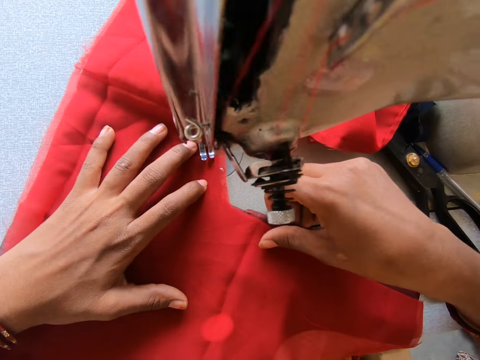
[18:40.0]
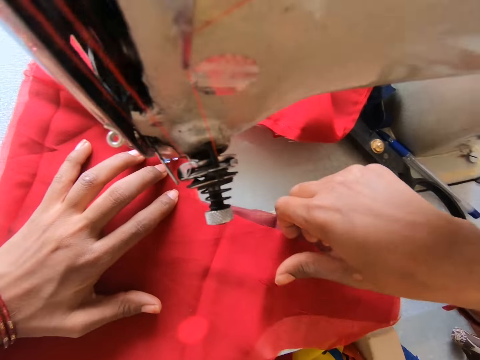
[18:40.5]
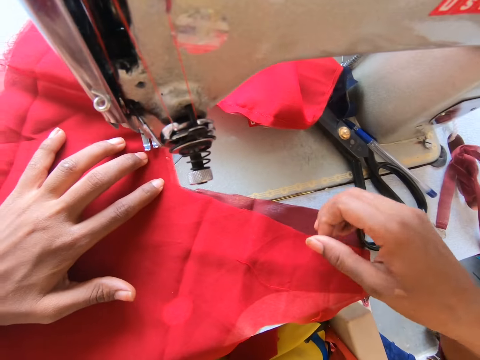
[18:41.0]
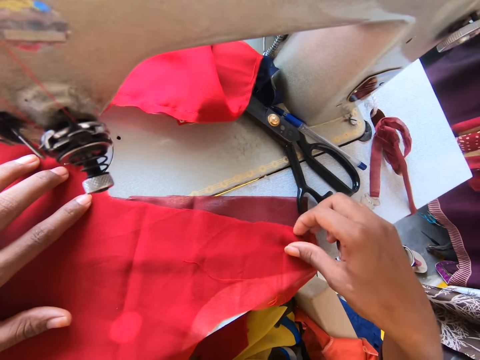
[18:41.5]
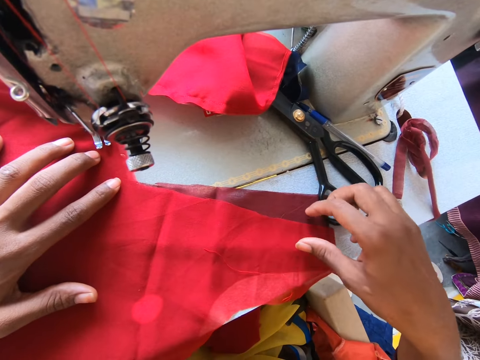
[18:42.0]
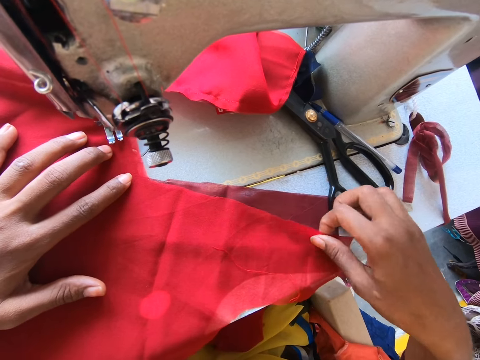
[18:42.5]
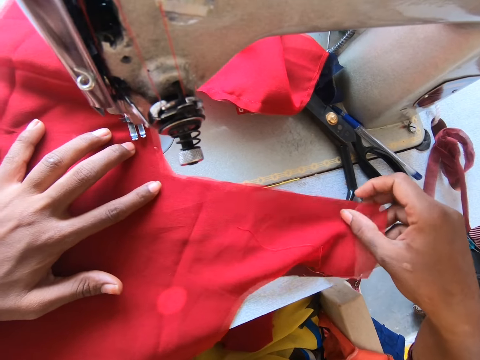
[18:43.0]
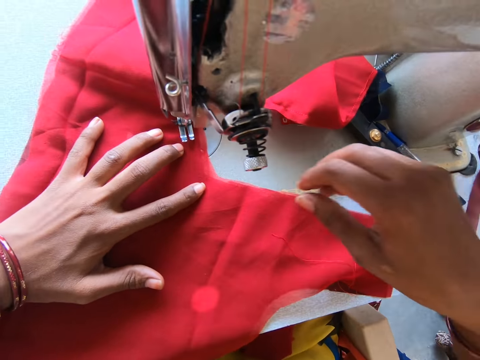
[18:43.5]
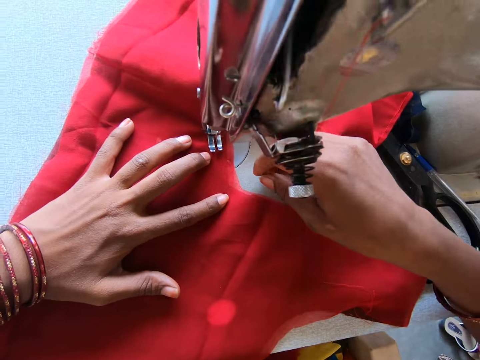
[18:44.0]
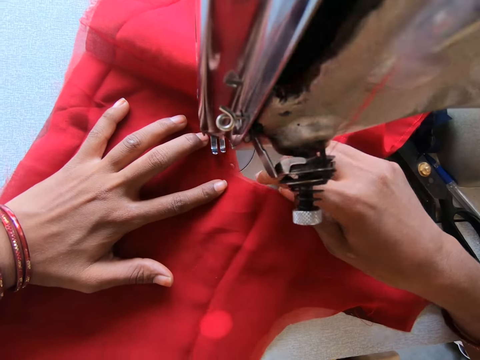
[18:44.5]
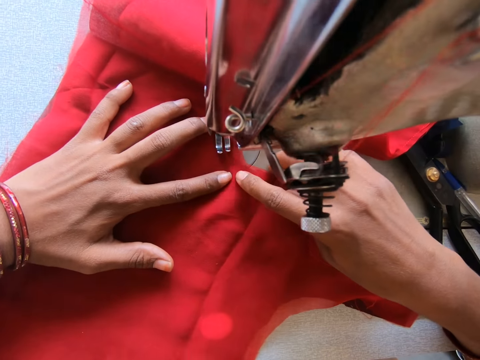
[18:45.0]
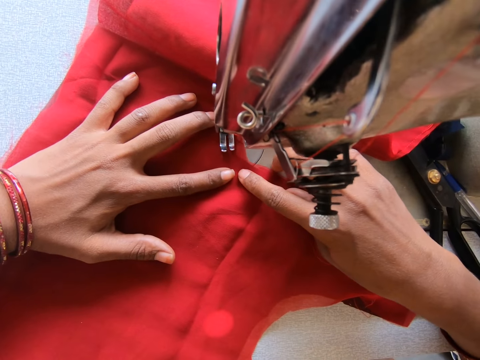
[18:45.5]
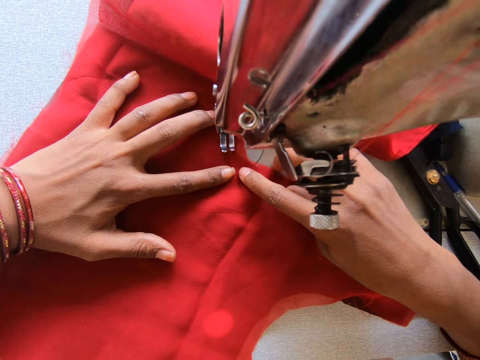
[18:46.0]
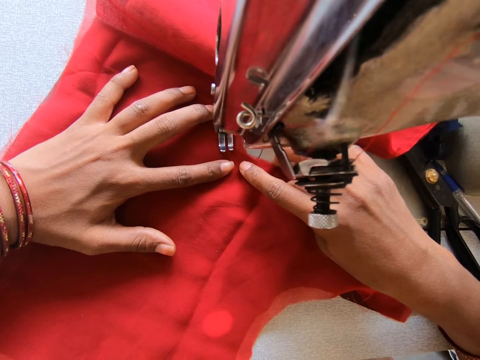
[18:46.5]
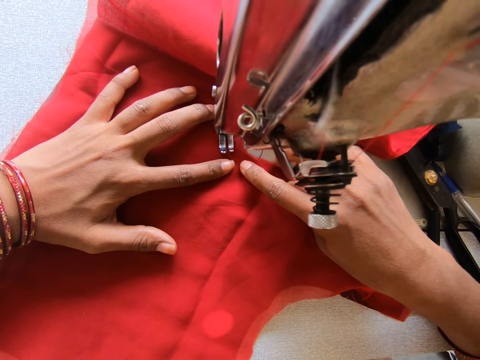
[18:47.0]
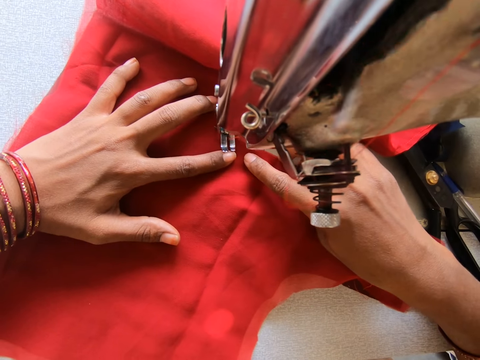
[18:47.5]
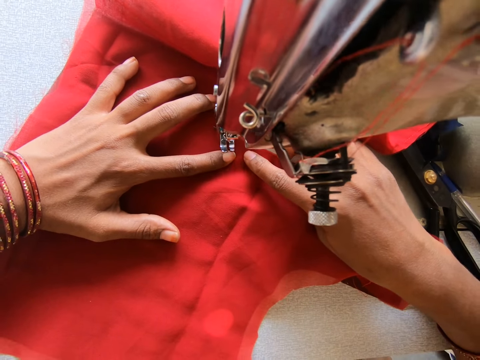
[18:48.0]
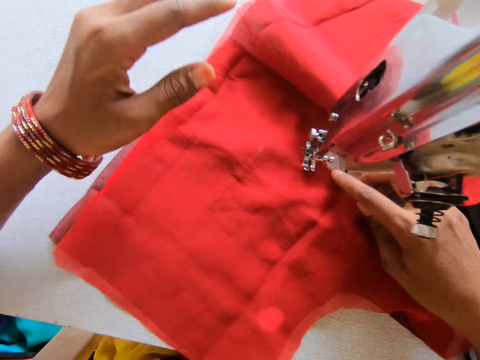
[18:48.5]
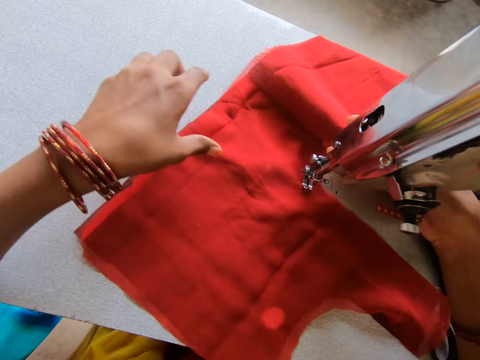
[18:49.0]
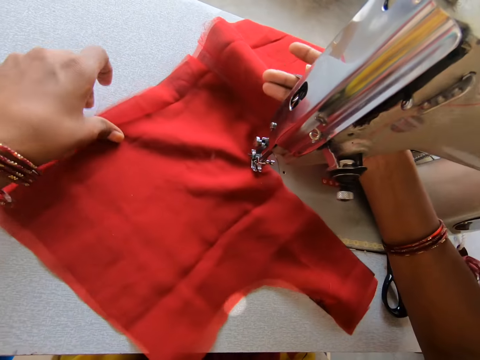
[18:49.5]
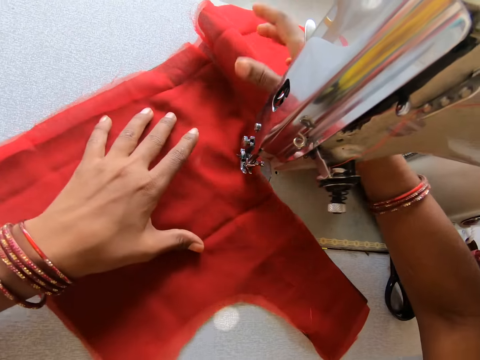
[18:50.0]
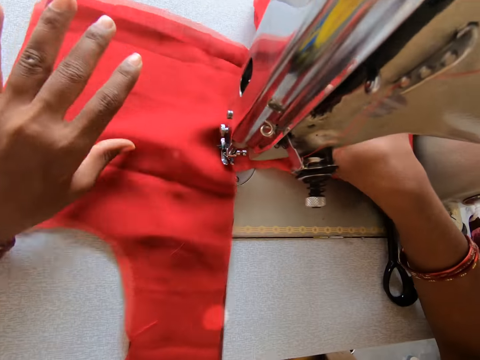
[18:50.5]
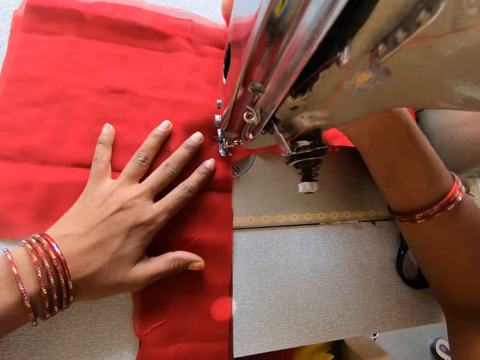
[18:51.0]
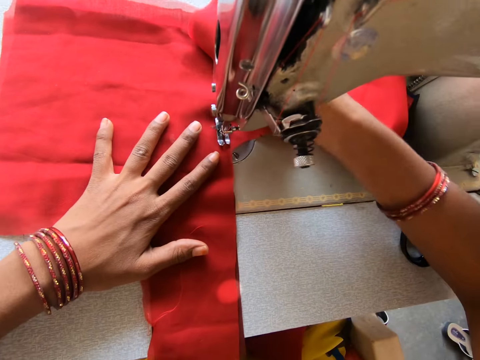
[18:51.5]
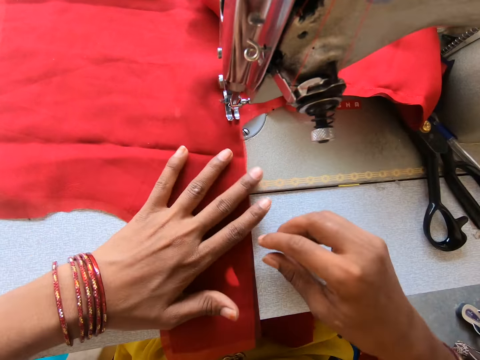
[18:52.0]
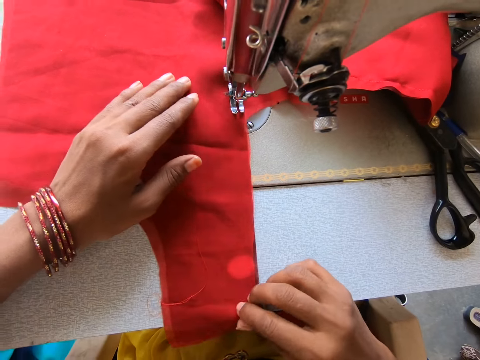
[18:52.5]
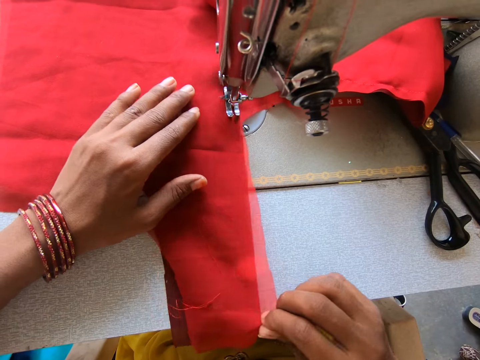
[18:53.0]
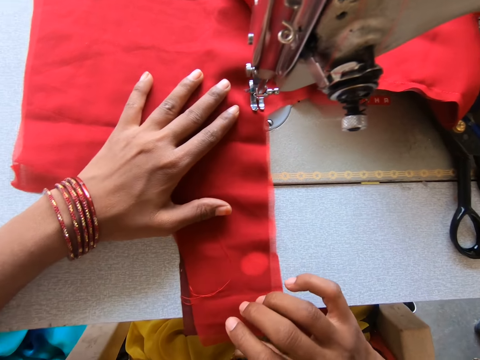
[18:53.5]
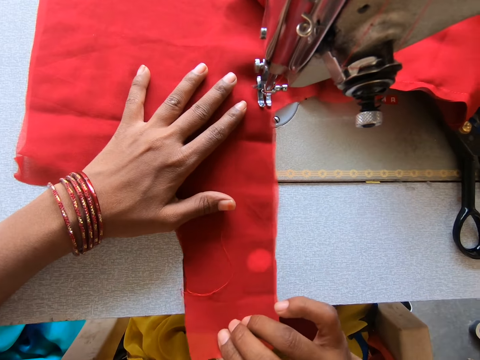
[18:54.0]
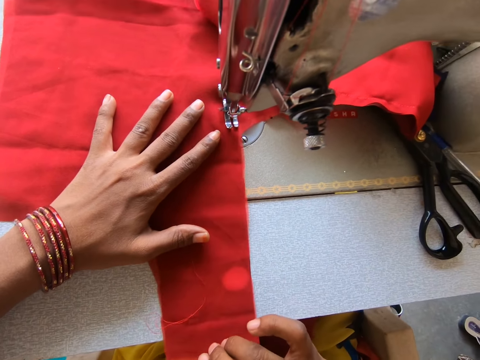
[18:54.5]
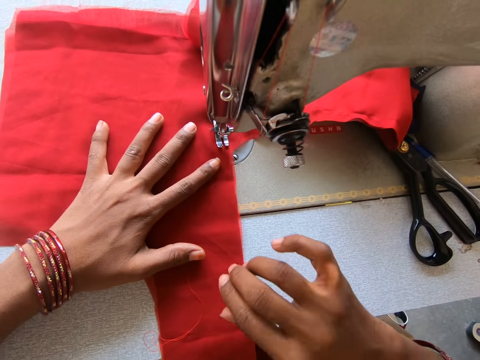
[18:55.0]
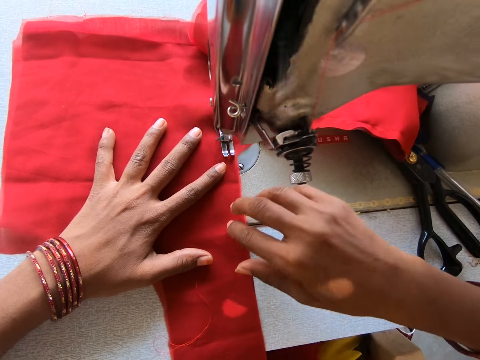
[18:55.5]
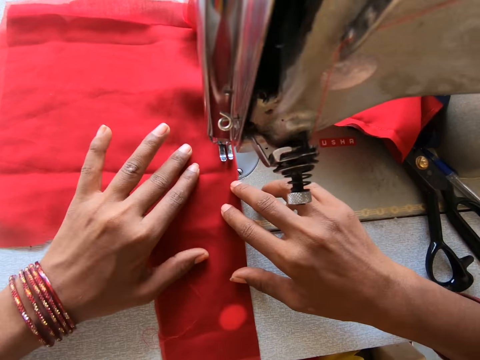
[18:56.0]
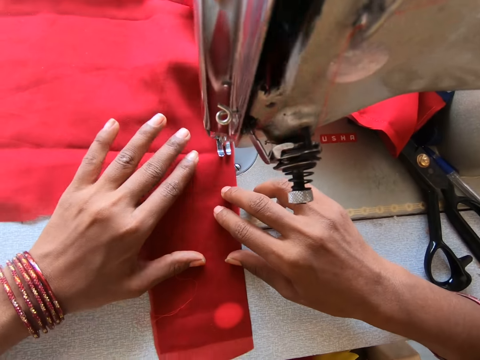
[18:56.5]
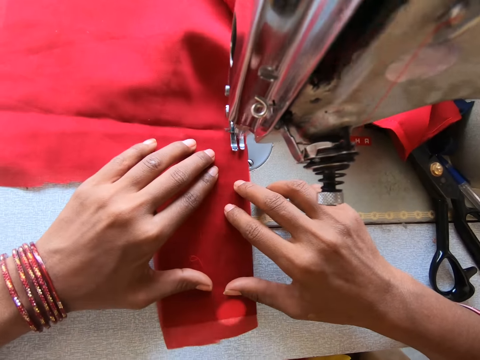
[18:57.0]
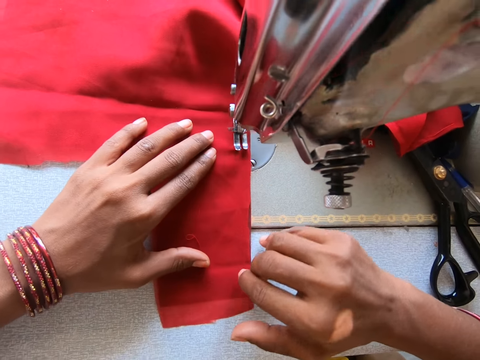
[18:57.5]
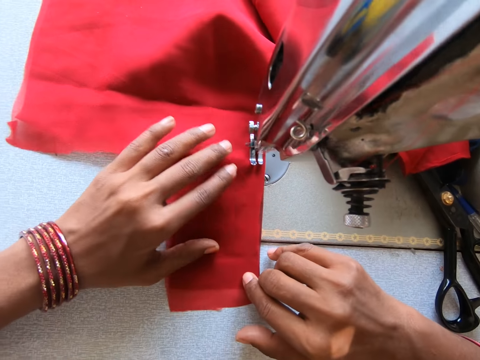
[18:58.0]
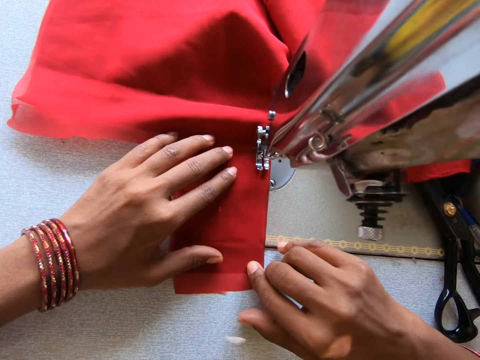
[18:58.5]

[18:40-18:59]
The camera wearer turns the fabric. They adjust the pieces of cloth on the sewing machine. They sew the piece of cloth with the sewing machine.

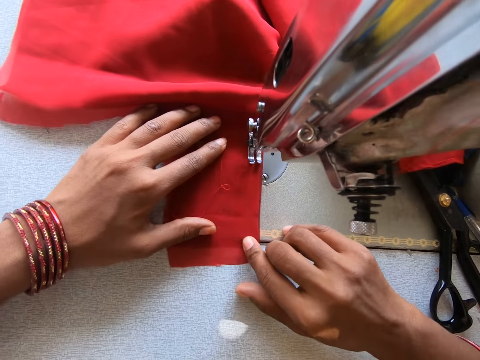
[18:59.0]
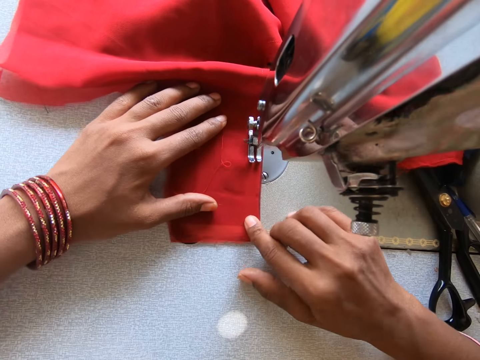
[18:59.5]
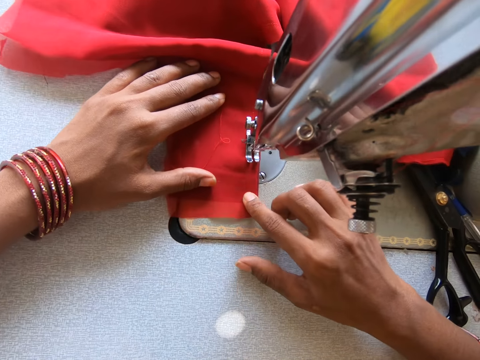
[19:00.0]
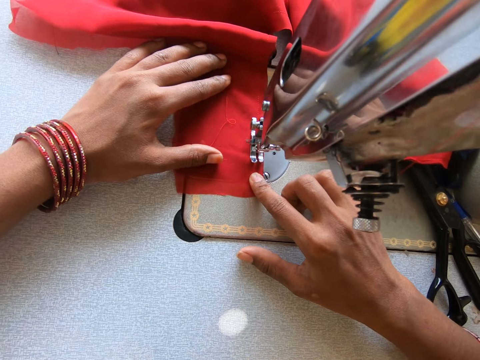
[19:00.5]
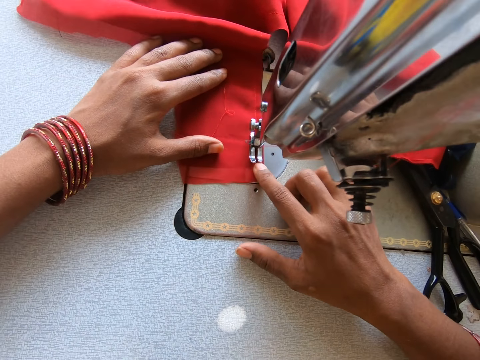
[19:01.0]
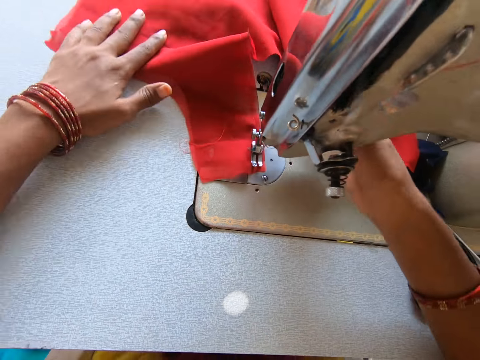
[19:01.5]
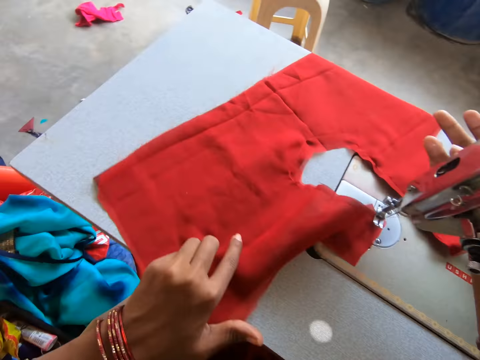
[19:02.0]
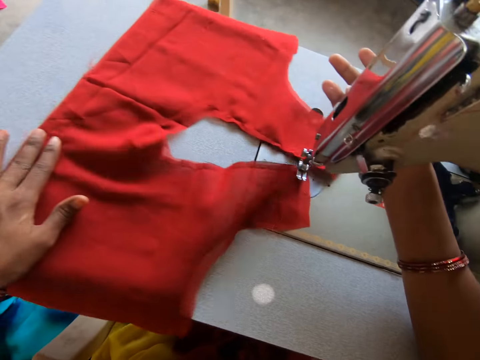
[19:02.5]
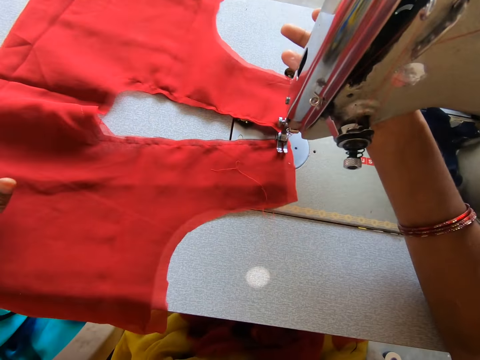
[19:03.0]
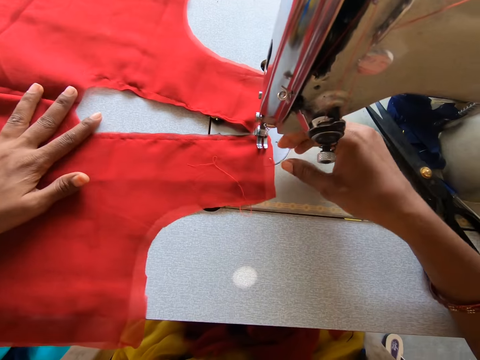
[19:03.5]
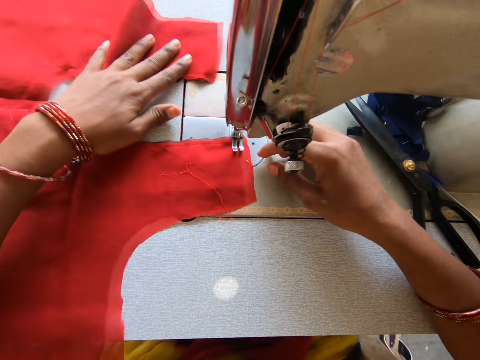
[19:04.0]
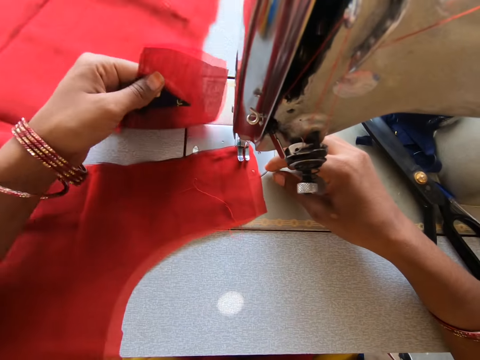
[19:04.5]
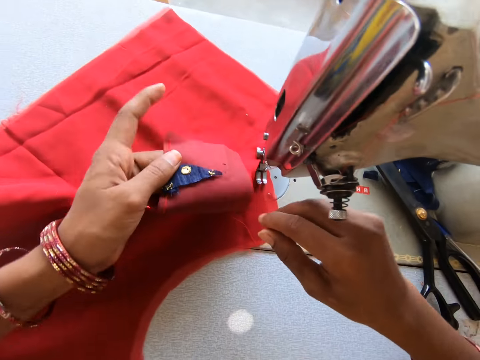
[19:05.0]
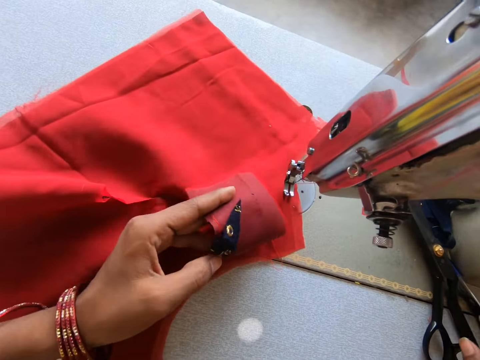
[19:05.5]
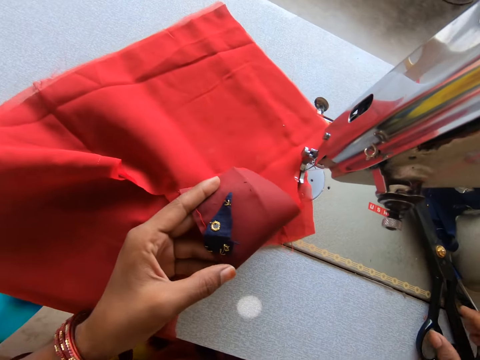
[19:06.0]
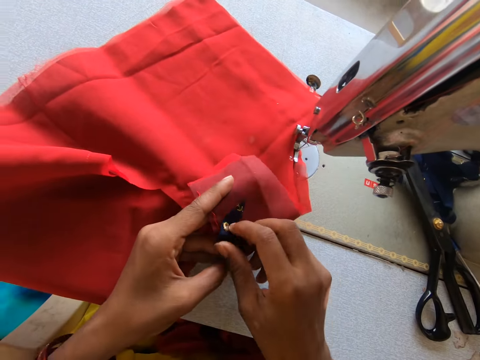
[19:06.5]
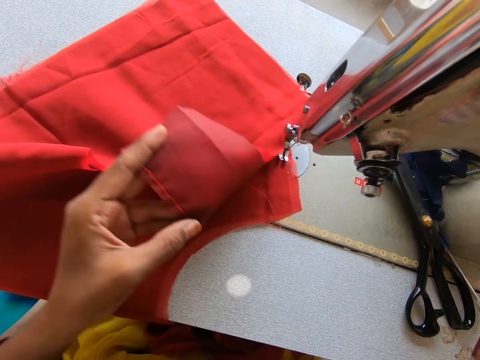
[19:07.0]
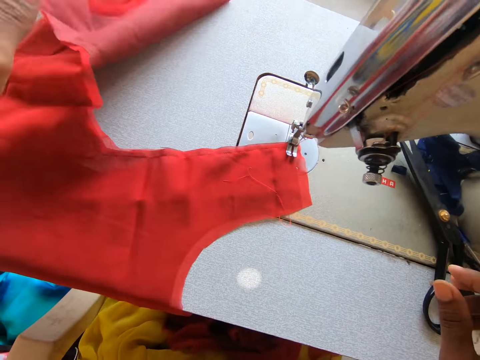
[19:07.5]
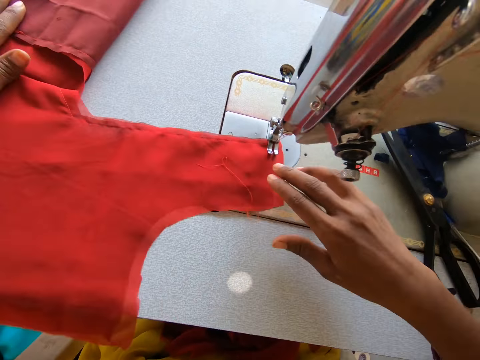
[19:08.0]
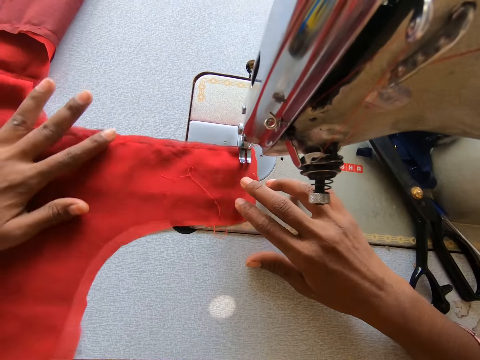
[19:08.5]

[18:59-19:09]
The camera wearer adjusts the pieces of cloth on the sewing machine. They remove a piece of cloth from the fabric.
